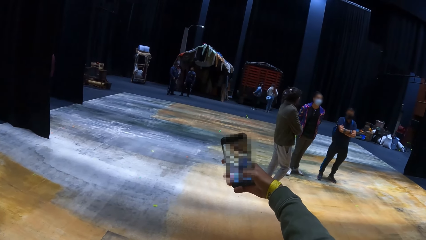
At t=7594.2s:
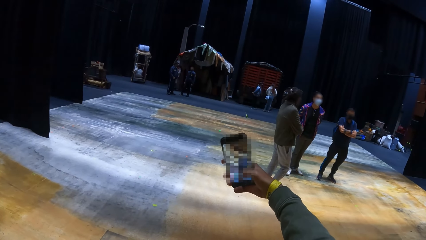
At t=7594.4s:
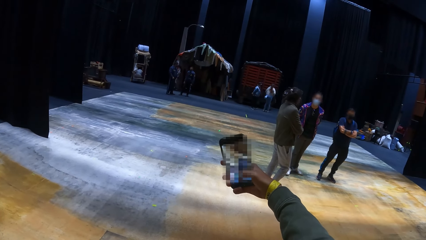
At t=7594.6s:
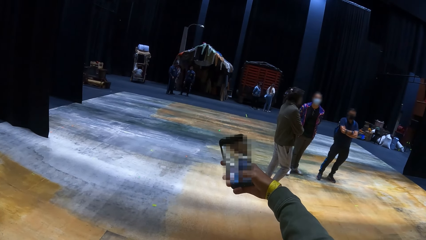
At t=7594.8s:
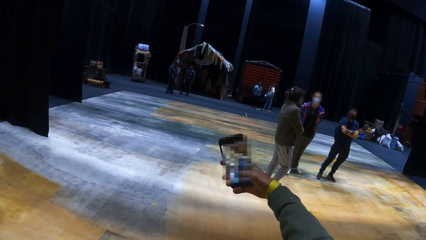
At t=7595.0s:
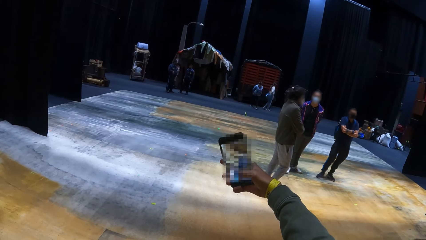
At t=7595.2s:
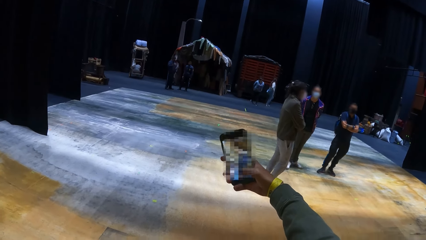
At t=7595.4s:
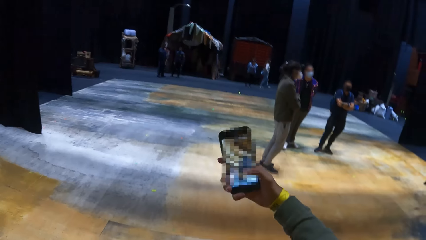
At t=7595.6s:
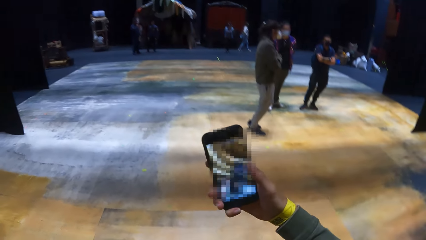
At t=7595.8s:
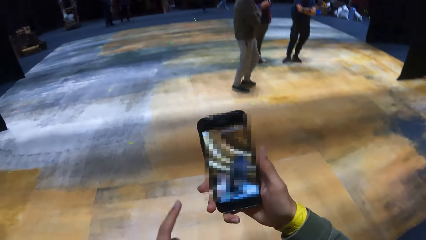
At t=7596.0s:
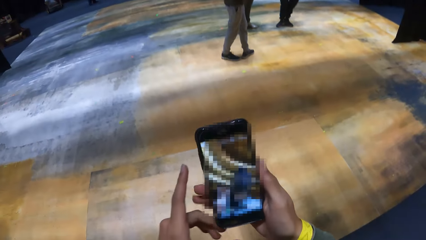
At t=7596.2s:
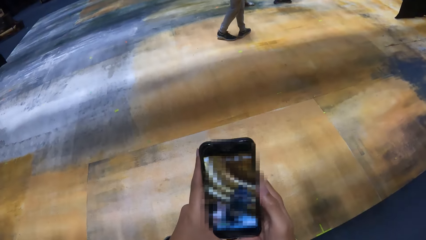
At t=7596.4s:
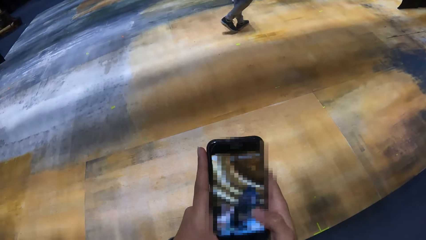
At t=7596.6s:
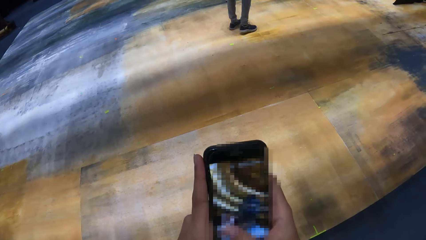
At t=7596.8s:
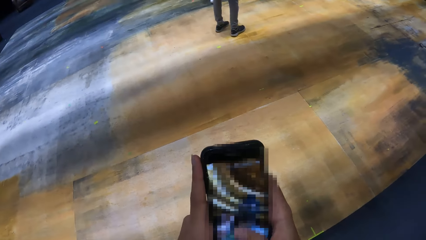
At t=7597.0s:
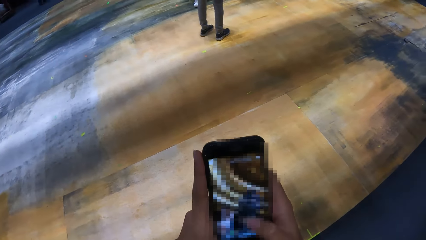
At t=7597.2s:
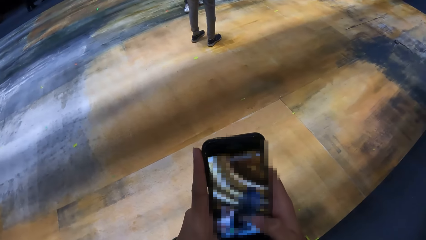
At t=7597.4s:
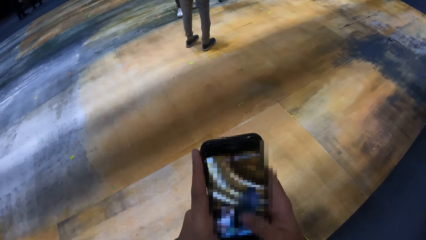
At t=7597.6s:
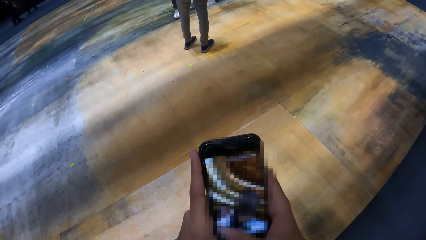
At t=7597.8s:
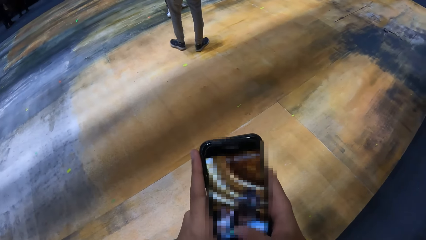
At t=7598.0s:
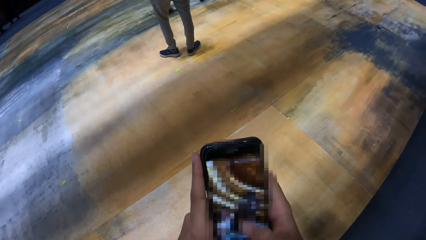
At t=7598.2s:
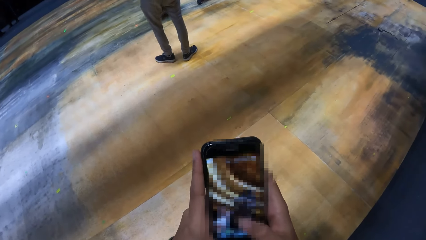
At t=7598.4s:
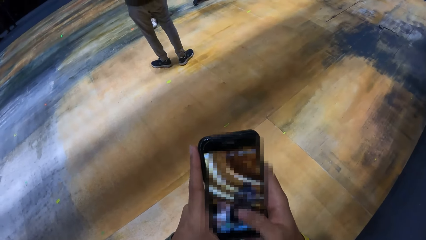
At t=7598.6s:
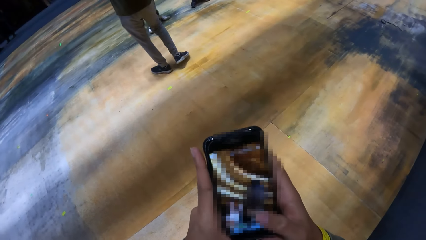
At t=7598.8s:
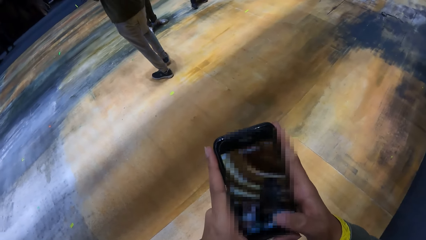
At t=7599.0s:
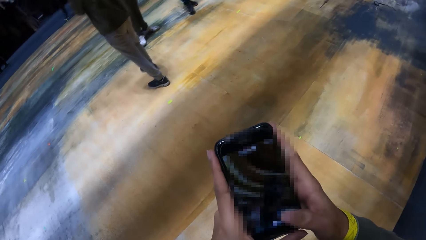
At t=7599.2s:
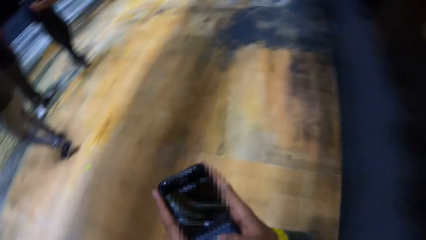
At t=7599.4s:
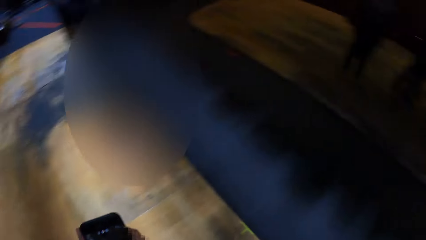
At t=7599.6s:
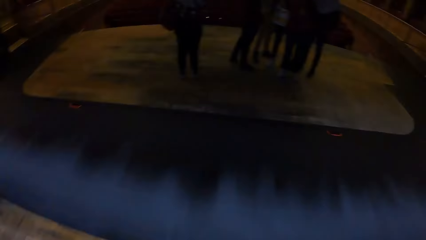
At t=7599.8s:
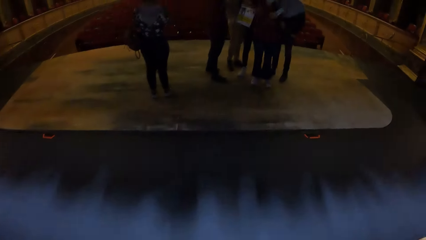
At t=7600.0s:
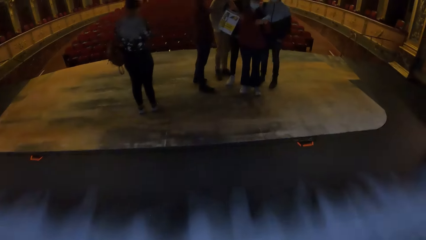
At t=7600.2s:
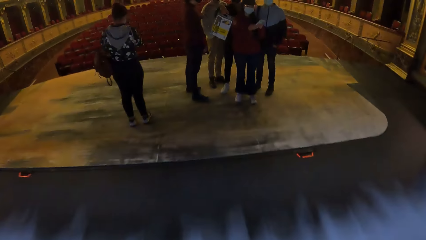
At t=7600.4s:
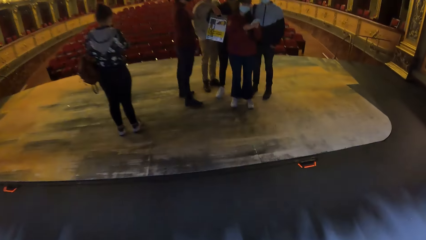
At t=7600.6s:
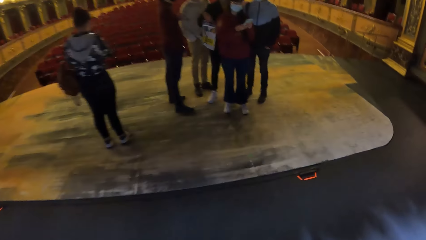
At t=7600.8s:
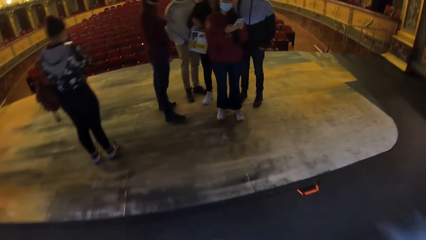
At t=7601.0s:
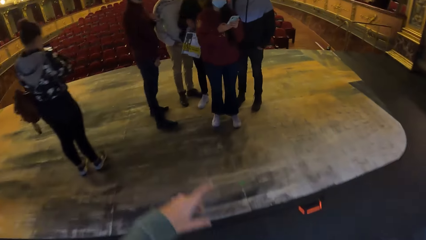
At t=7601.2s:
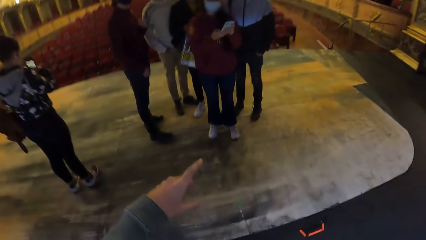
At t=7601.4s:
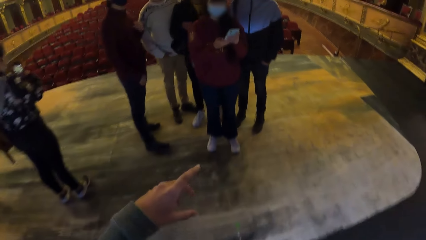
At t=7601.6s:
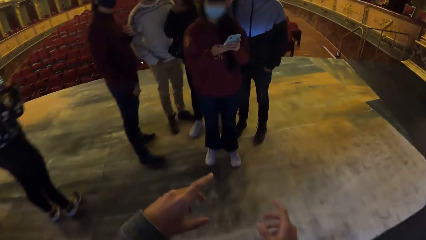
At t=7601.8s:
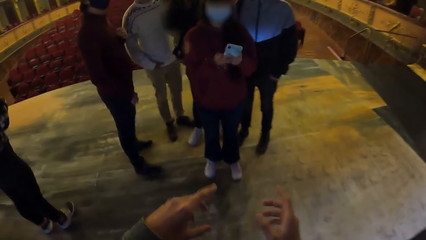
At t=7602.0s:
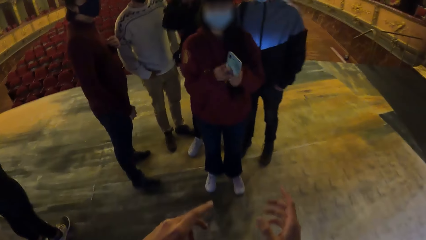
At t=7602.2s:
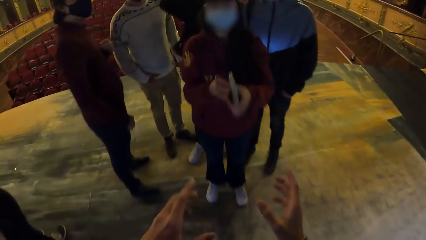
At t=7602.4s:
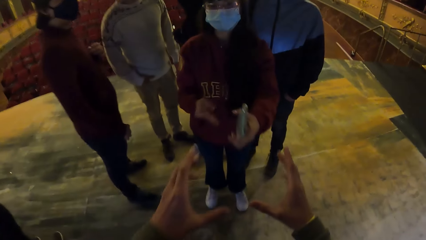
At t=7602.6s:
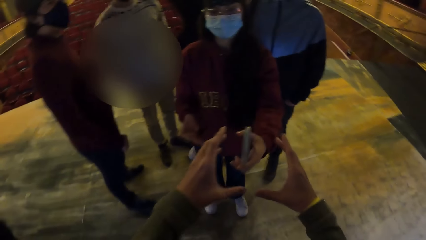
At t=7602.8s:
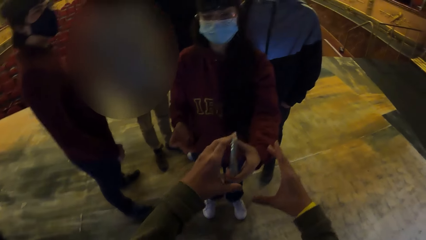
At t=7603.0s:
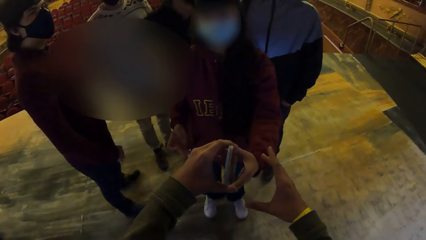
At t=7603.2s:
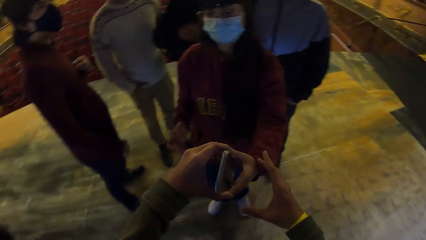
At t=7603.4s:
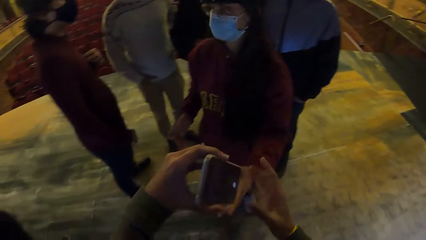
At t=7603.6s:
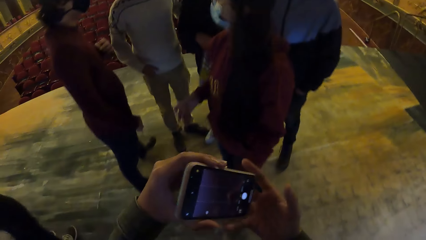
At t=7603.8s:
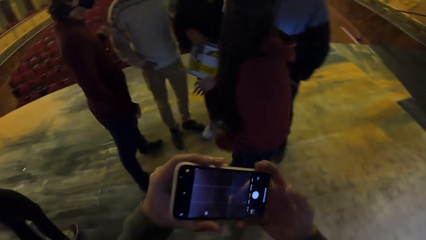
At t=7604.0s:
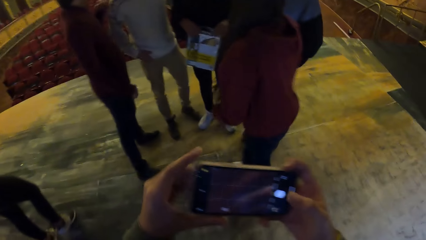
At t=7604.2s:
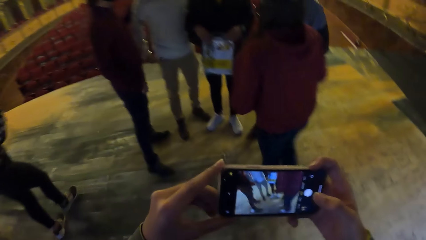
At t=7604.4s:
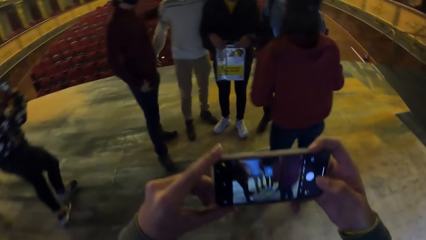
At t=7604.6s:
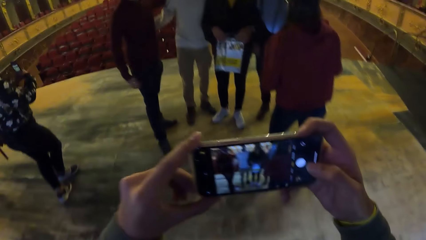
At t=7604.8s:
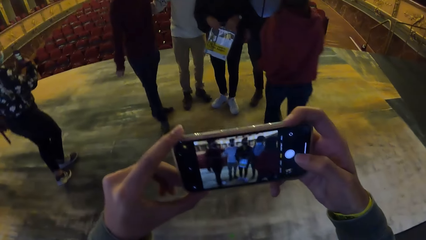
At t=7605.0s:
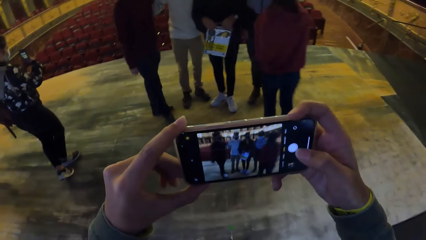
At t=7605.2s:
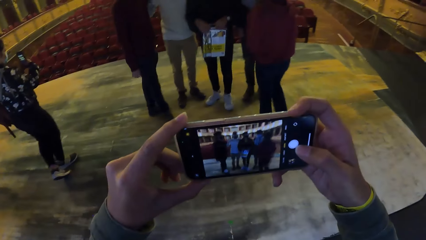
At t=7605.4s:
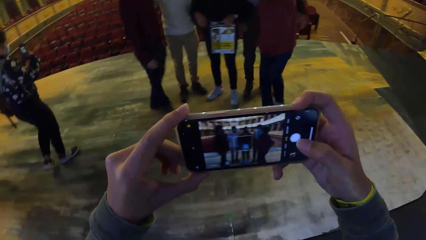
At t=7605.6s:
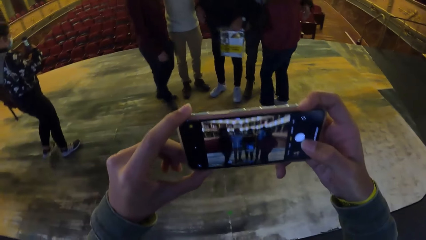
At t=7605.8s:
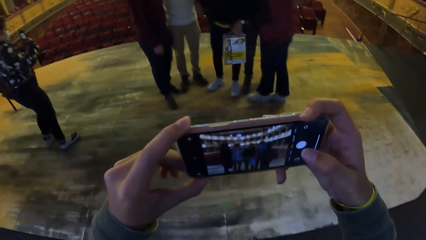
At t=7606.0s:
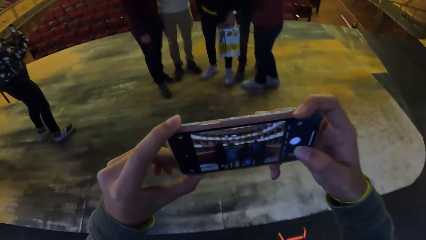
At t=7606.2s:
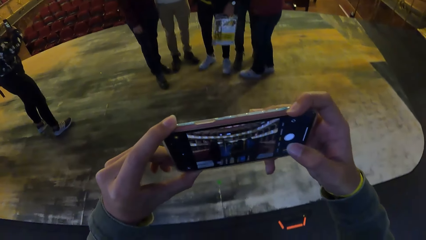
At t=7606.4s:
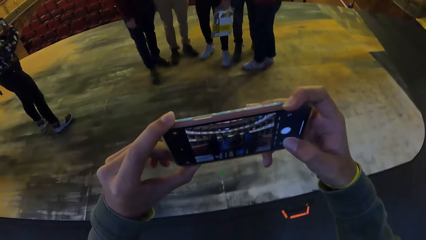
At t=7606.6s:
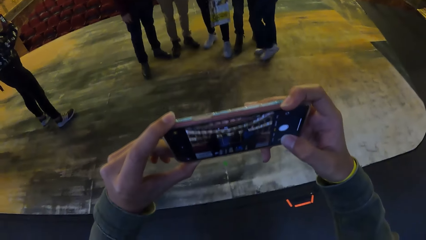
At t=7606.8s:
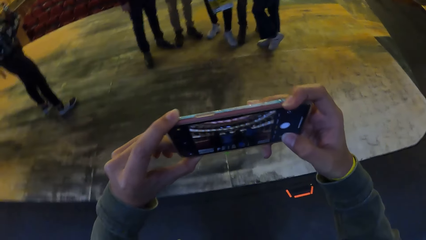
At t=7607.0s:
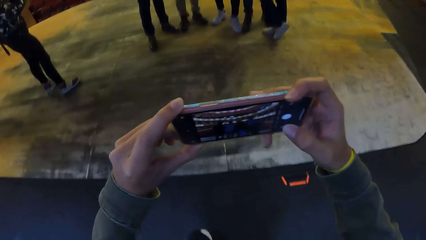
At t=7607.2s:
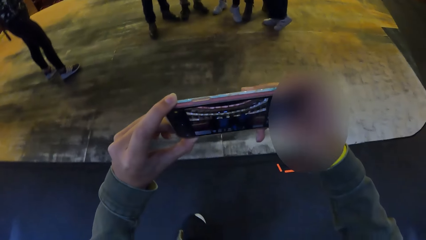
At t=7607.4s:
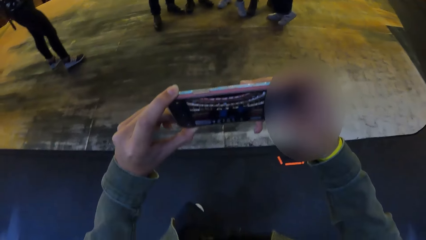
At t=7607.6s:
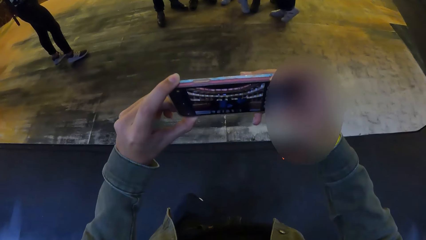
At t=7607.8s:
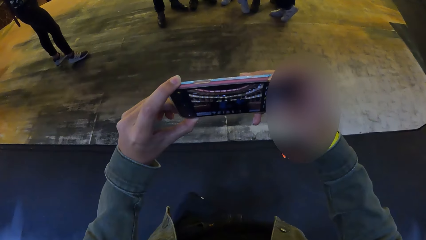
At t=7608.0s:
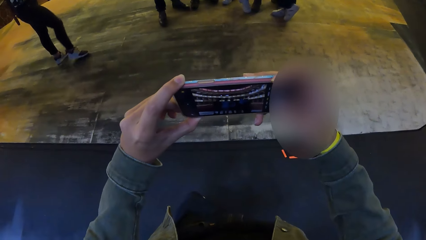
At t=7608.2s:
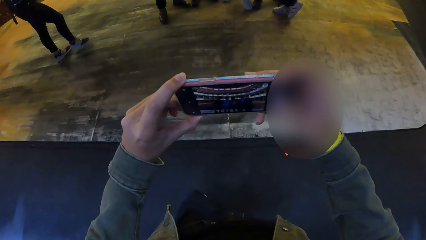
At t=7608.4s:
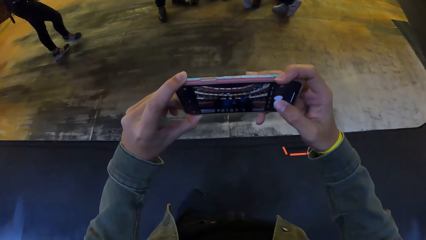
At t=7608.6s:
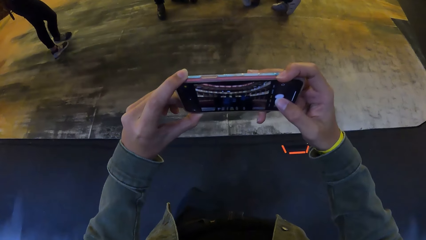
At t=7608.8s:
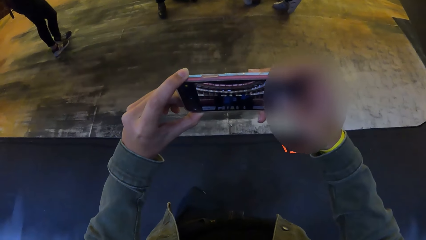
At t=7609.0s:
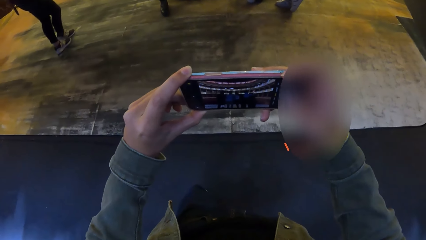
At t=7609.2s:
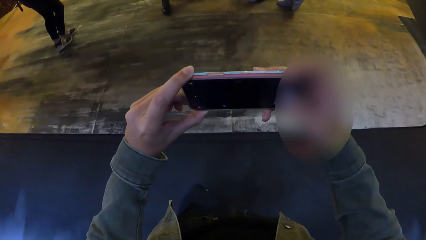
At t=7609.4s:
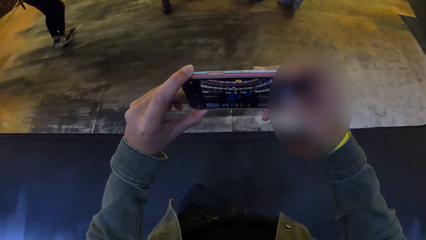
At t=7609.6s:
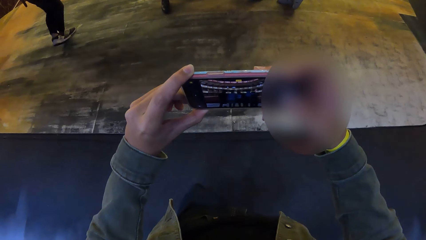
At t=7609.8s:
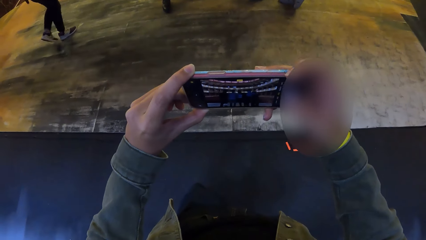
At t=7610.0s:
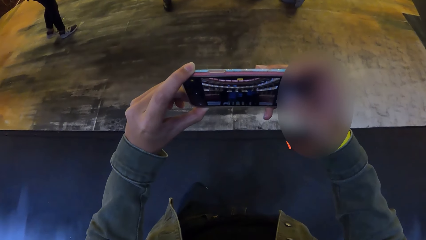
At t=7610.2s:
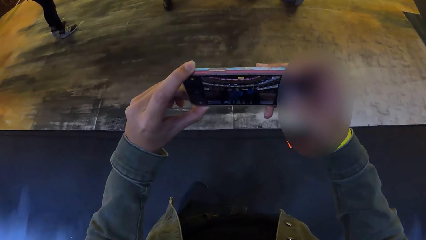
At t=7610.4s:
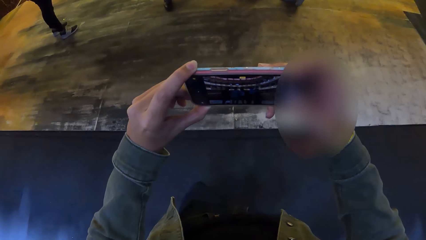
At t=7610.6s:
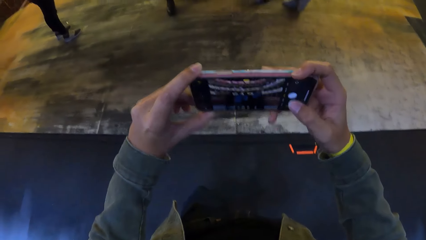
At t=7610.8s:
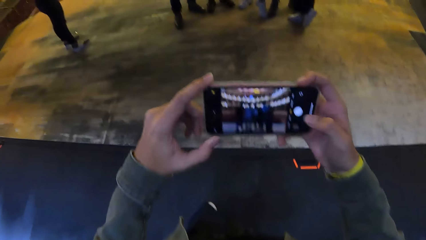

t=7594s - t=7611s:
The camera wearer holds the phone with both hands. He operates the phone in both hands with his right hand. He walks towards a woman. He turns around. A man holds a laminated paper with his right hand. The camera wearer stretches his left hand towards the woman. He stretches both hands towards the woman. He takes the phone in the right hand of the woman with his left hand. The woman walks towards the auditorium. The camera wearer holds the phone in his left hand with both hands. Another man places his left hand on the back of a third man. The camera wearer takes a photo. The third man places his left hand on the back of the other man. The camera wearer operates the phone in his hands with his right hand.
